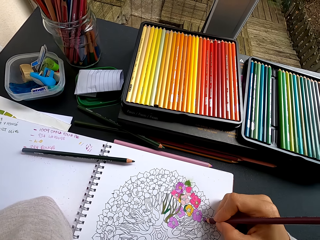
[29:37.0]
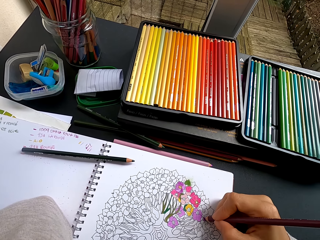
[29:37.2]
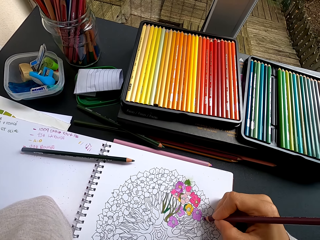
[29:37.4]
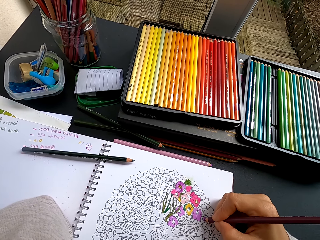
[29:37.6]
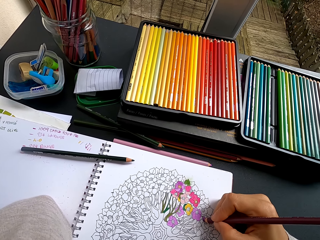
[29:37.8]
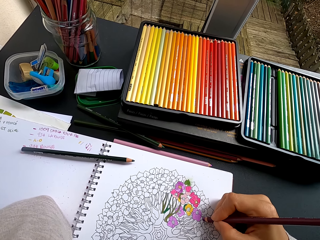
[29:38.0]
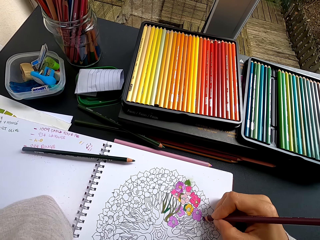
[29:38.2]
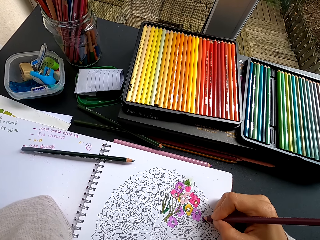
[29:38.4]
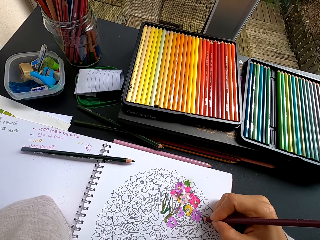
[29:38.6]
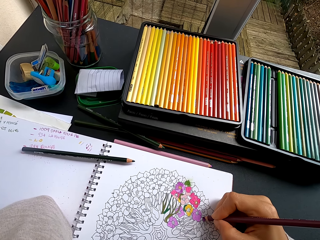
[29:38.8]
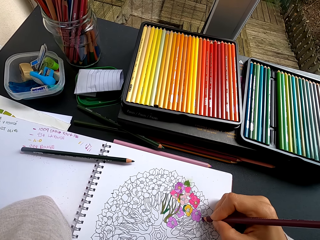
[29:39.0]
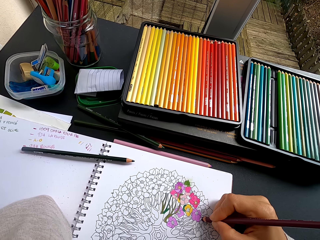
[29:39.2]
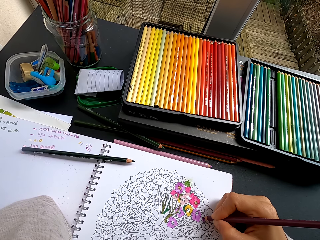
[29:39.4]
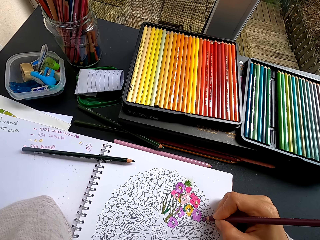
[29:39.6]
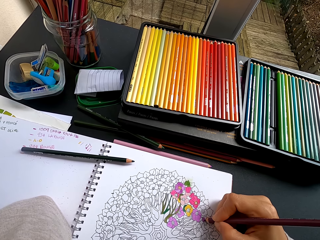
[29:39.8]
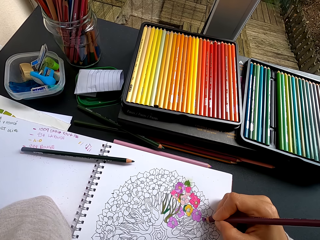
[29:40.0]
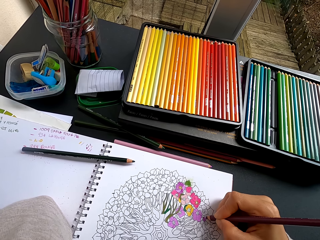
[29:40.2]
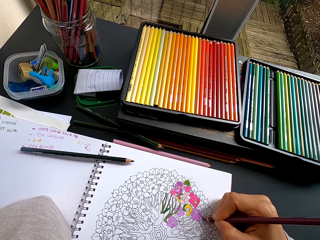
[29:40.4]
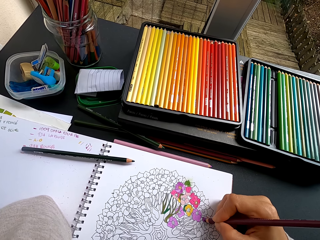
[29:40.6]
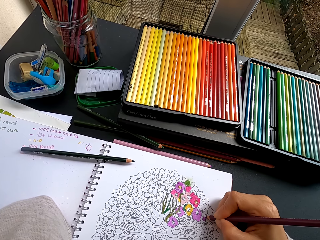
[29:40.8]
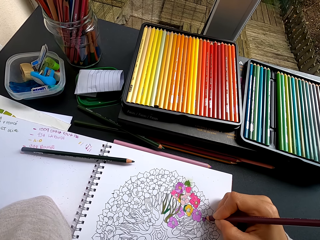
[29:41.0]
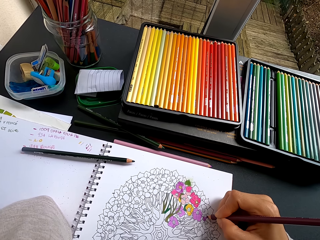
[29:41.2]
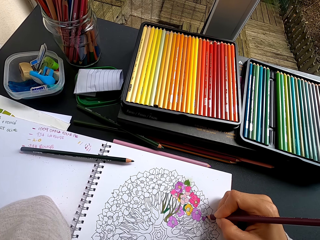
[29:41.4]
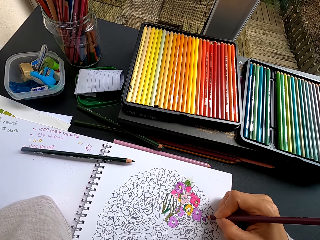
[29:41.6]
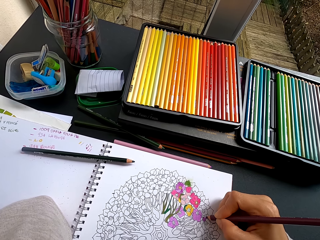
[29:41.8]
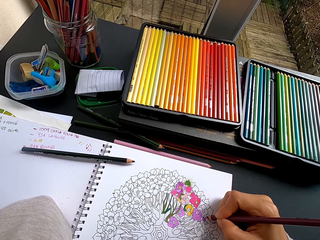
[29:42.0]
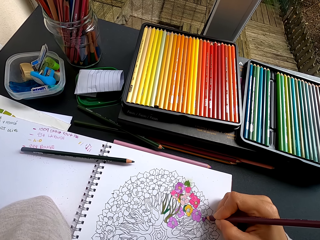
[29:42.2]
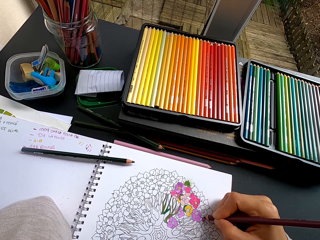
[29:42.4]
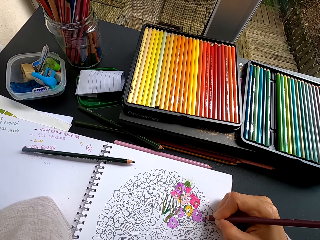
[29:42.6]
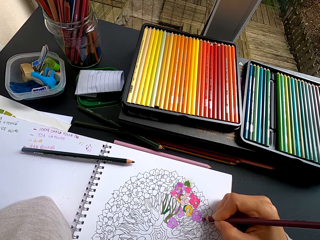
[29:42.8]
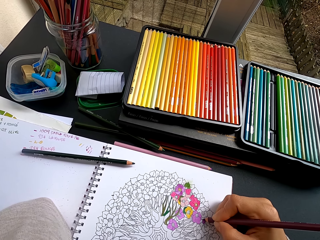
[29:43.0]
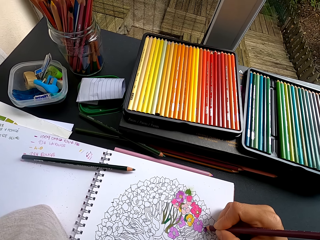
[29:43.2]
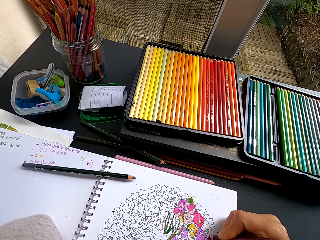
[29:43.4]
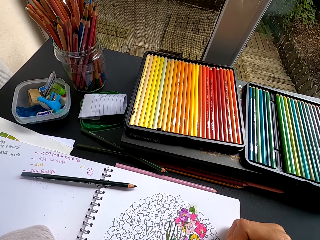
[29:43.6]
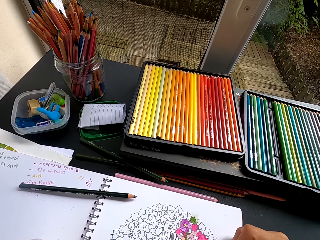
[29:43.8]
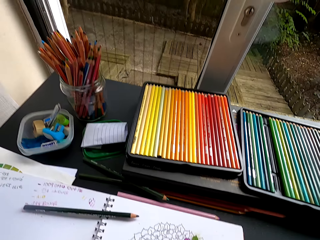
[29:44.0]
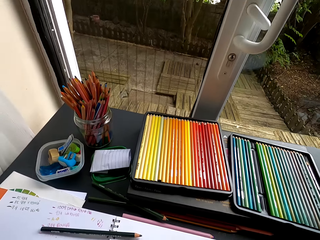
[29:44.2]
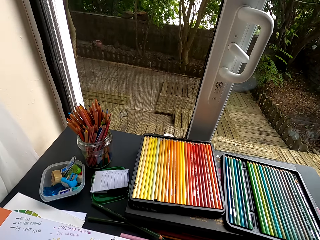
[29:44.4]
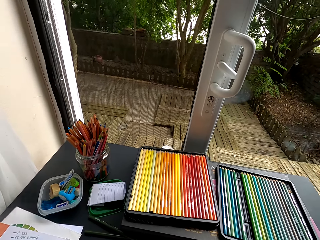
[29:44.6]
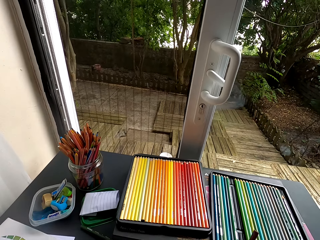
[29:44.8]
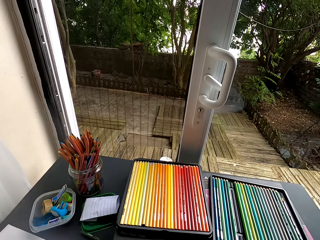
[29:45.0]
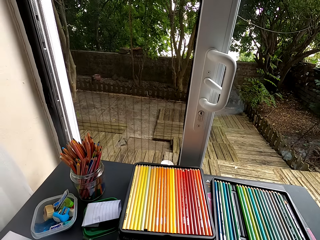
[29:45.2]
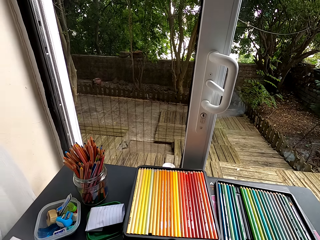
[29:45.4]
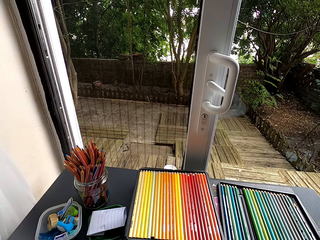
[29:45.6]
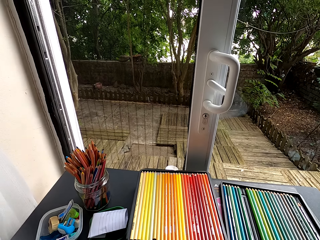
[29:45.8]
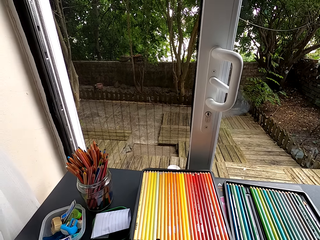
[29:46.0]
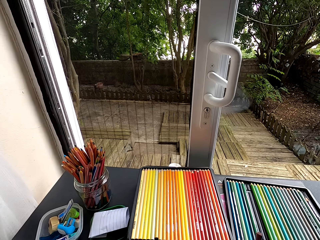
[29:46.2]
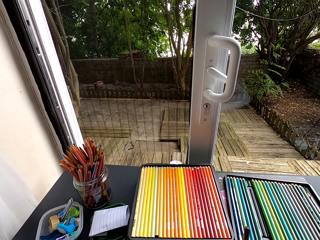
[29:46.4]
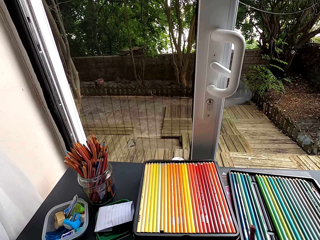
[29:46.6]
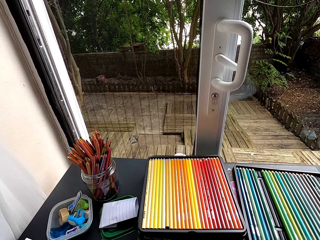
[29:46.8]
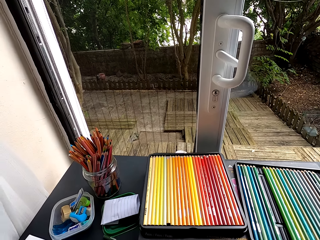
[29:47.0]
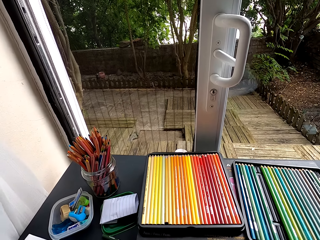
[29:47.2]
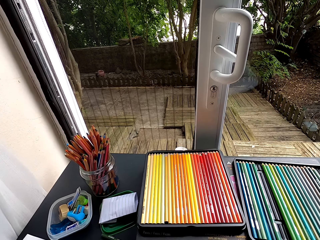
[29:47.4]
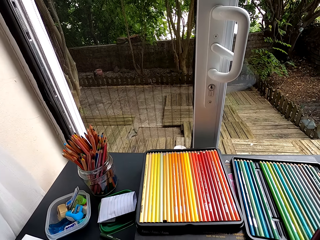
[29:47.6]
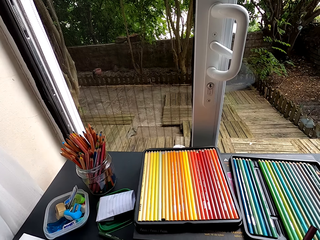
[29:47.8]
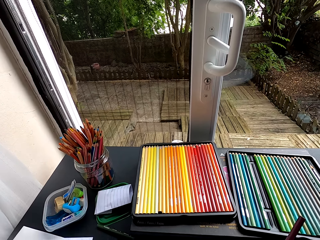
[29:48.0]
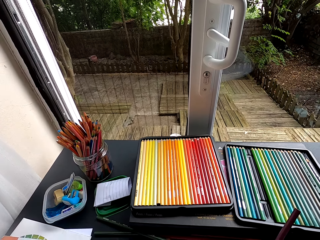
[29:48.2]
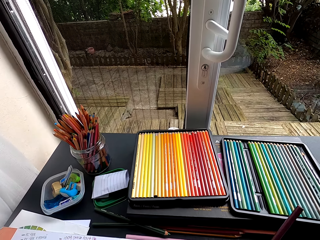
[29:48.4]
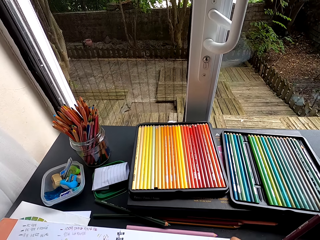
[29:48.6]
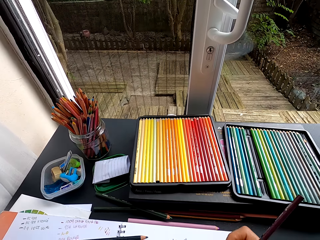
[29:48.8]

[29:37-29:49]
The camera wearer colors a drawing. They stare at the door.

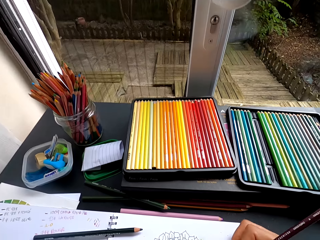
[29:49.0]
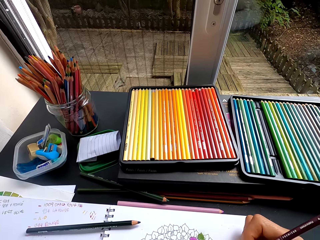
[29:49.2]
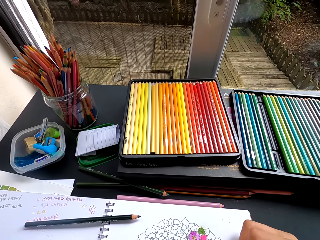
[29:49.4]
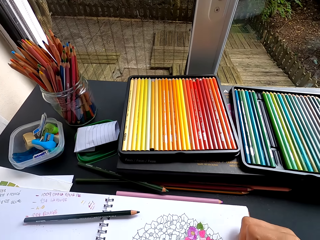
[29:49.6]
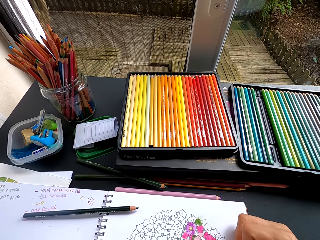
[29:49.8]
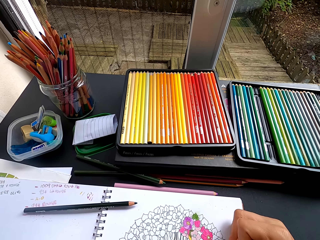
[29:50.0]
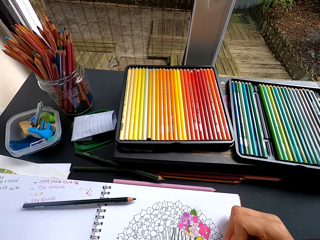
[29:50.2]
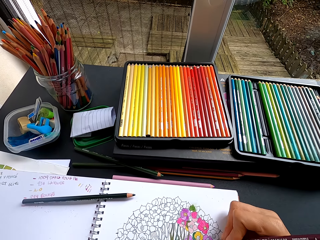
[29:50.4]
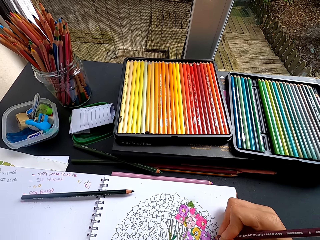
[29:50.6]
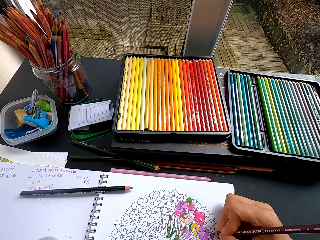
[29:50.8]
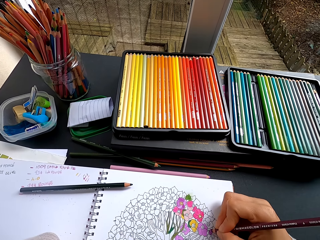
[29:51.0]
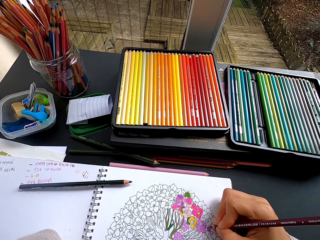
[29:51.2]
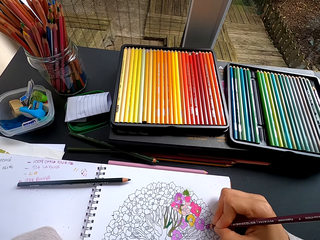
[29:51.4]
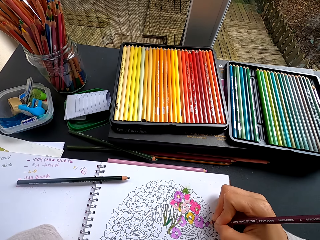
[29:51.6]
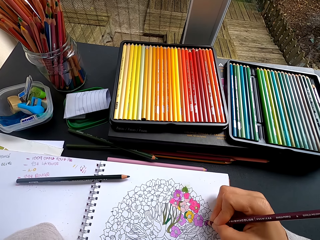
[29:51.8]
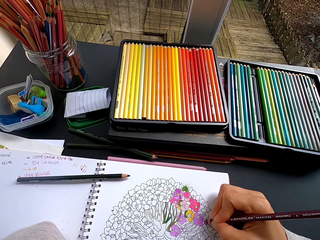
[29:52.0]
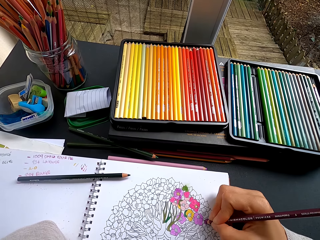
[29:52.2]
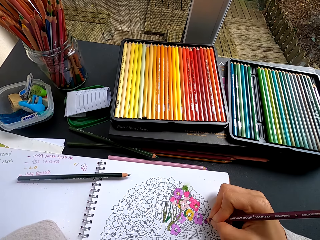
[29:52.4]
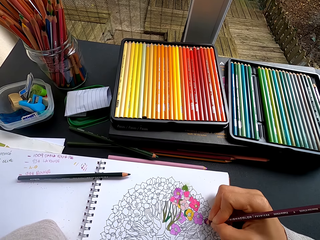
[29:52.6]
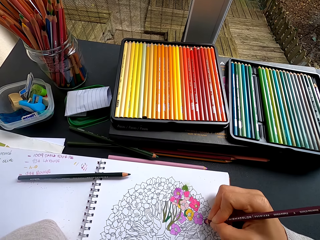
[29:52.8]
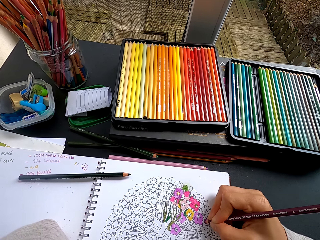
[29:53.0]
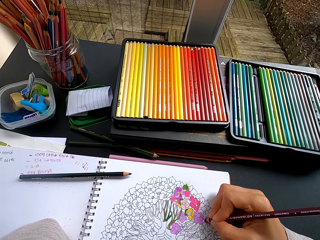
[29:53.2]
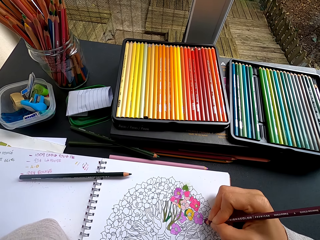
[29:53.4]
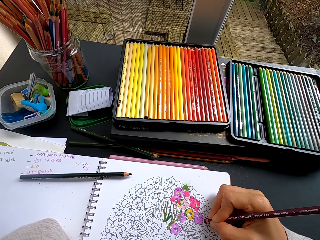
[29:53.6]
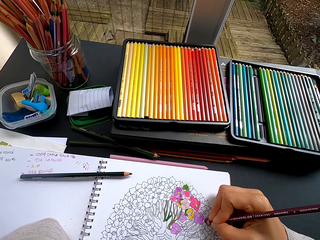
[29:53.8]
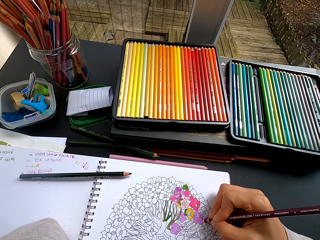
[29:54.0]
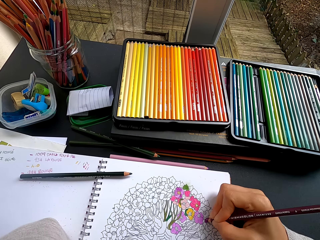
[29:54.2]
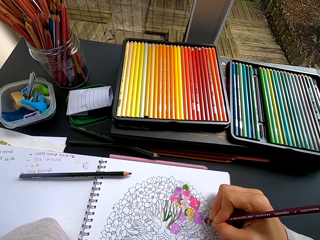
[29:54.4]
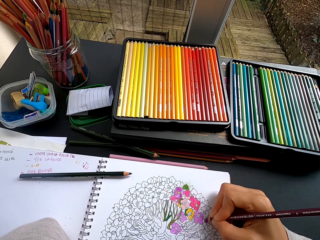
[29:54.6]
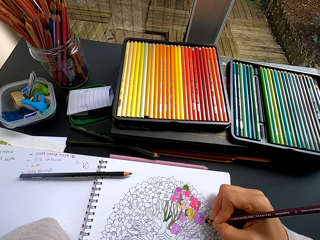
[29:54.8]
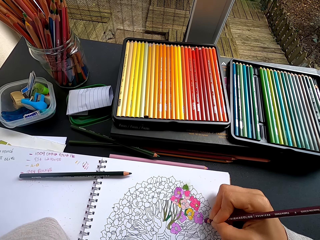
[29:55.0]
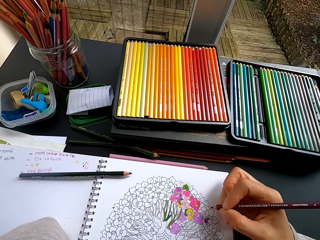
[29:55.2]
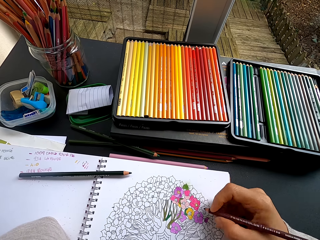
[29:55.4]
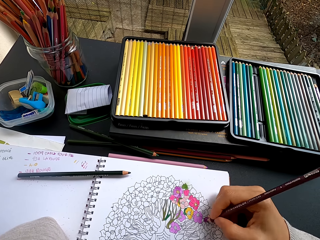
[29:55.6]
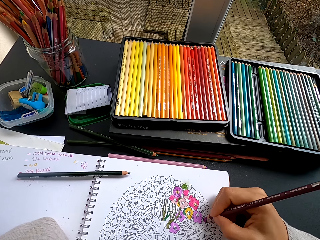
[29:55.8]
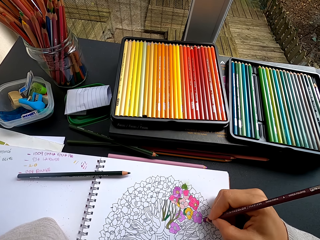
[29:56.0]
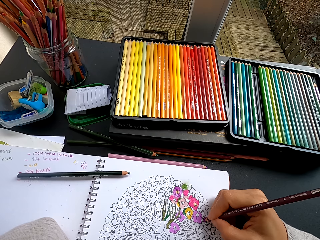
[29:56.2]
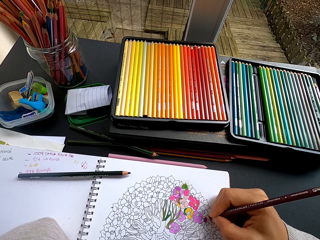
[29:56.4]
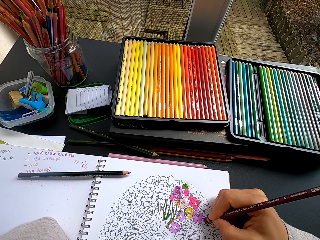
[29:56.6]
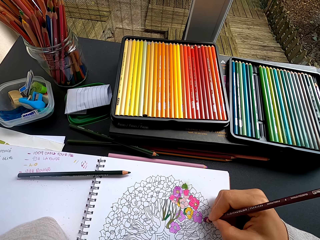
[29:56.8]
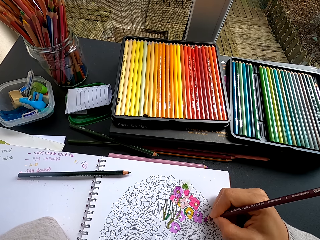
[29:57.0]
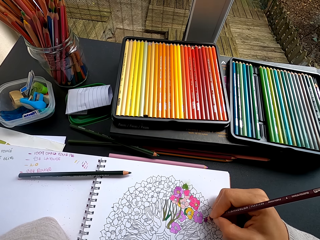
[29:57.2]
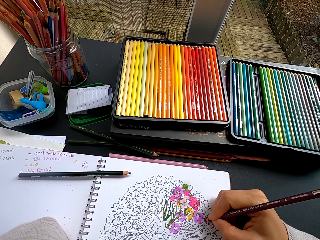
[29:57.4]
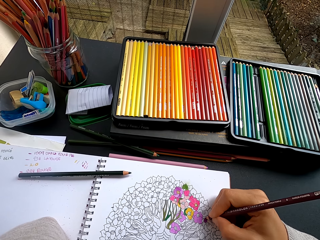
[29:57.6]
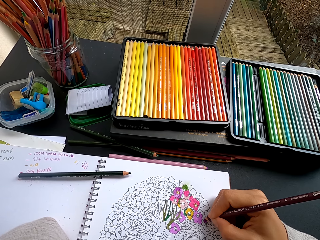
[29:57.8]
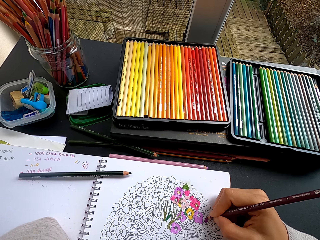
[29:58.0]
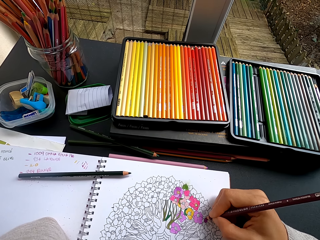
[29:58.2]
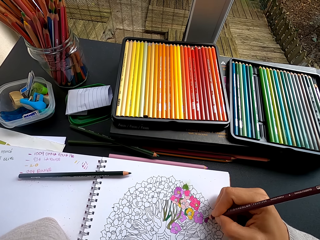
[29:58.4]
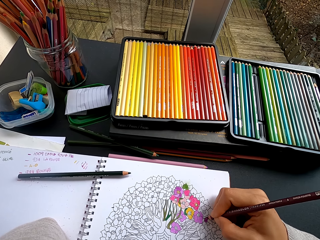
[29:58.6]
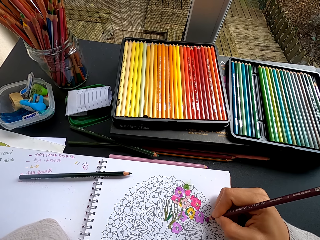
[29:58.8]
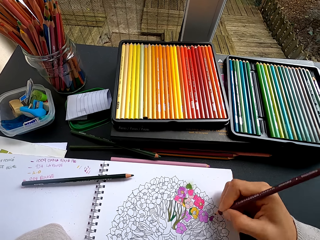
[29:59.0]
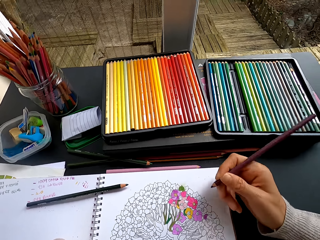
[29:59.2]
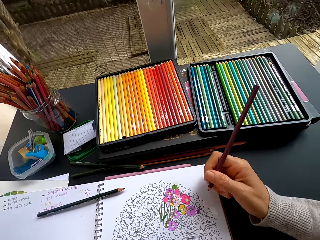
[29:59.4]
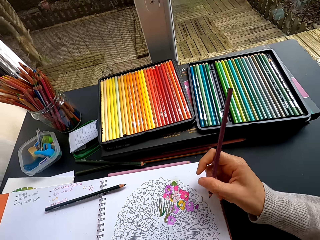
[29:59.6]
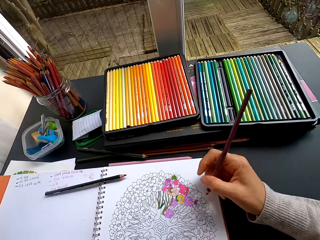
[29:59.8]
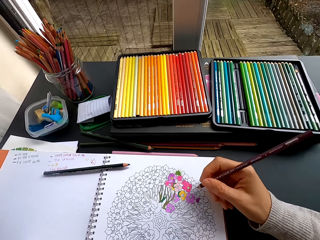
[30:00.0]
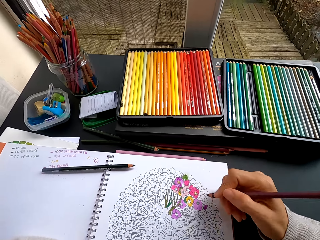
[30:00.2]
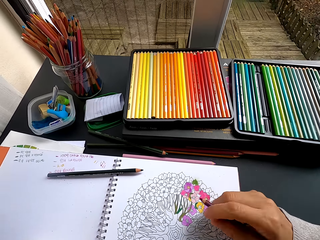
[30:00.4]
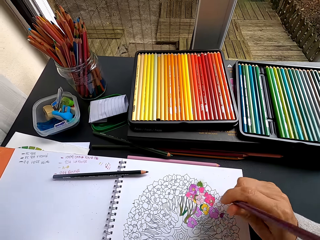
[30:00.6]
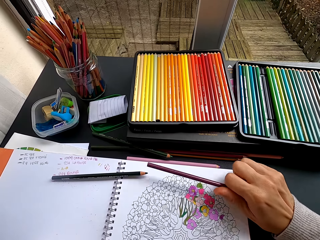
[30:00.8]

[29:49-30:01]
The camera wearer colors a drawing. They drop the crayon. They stare at the drawing.
